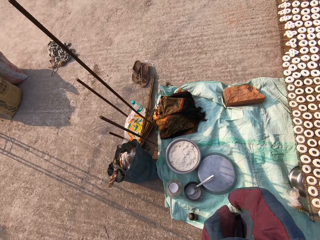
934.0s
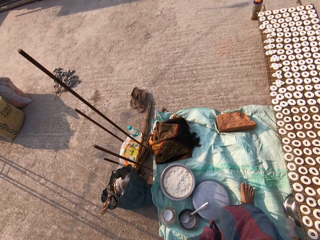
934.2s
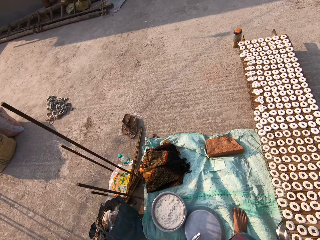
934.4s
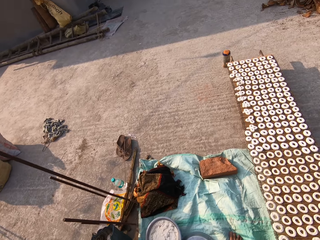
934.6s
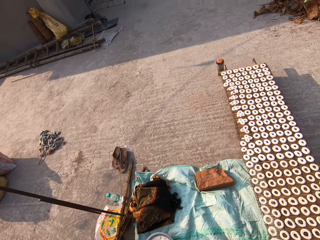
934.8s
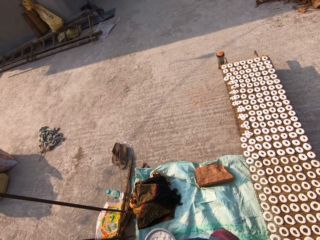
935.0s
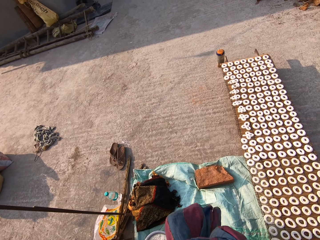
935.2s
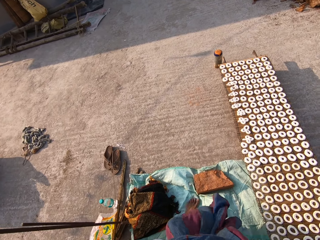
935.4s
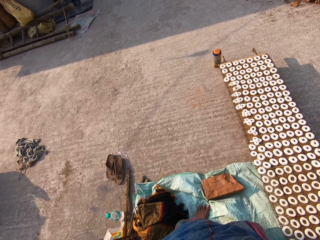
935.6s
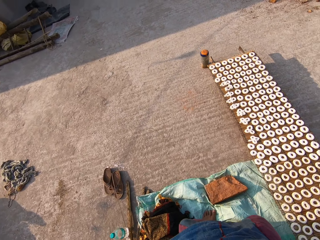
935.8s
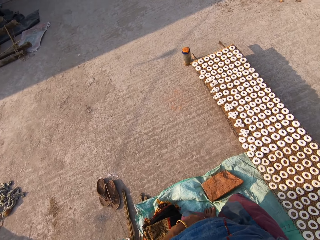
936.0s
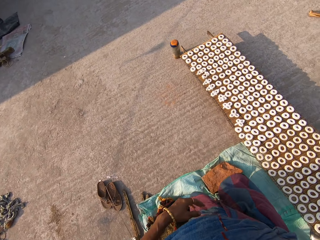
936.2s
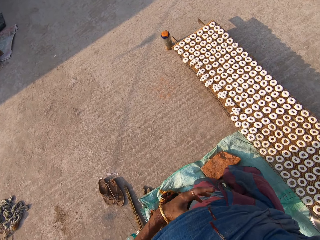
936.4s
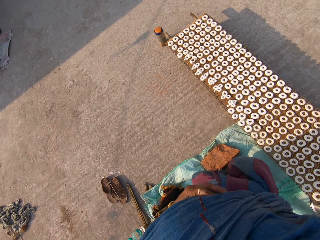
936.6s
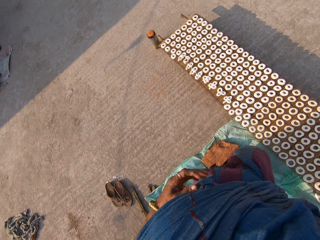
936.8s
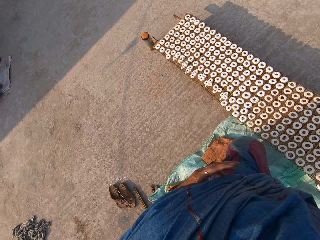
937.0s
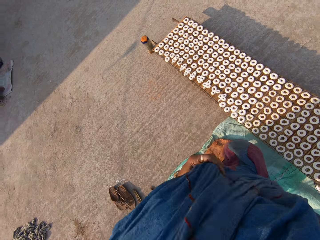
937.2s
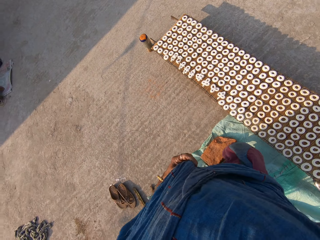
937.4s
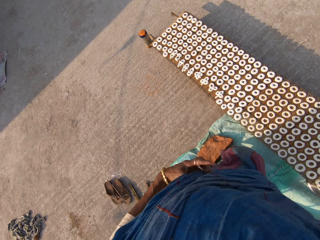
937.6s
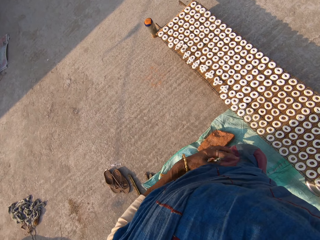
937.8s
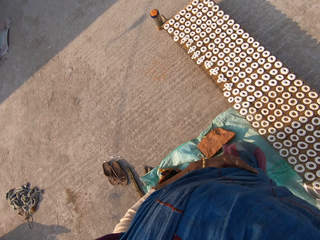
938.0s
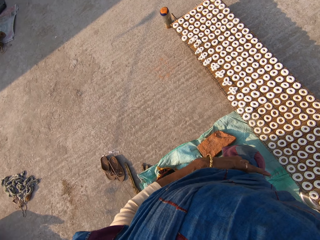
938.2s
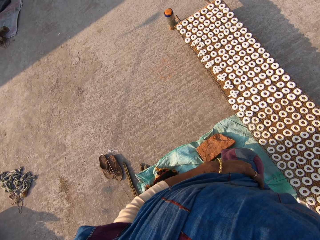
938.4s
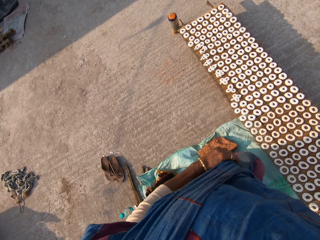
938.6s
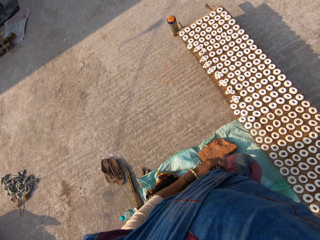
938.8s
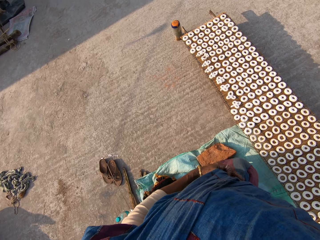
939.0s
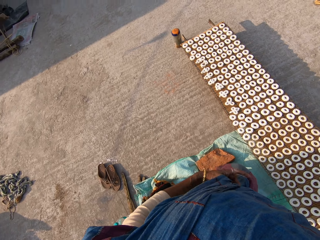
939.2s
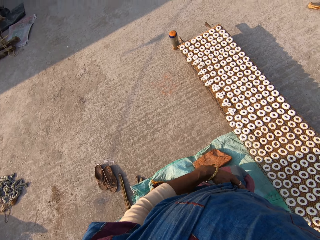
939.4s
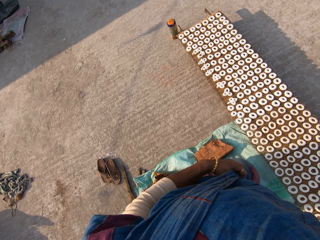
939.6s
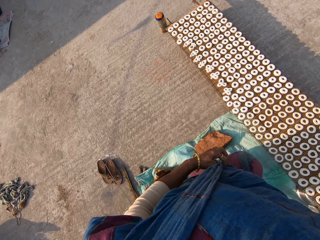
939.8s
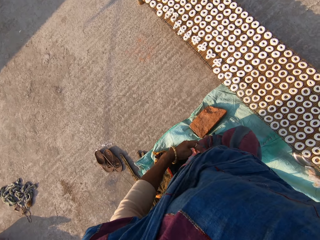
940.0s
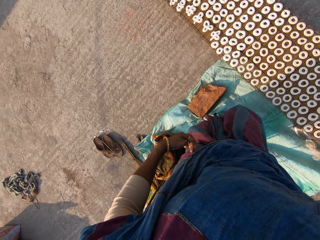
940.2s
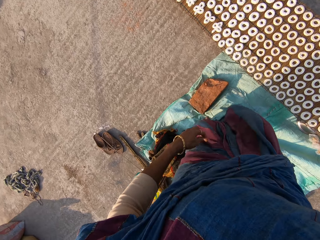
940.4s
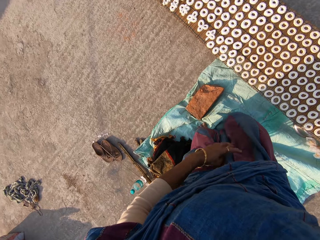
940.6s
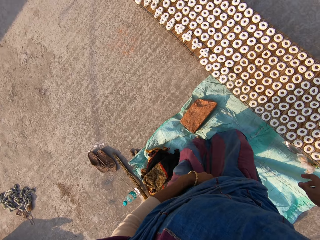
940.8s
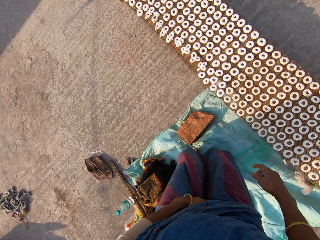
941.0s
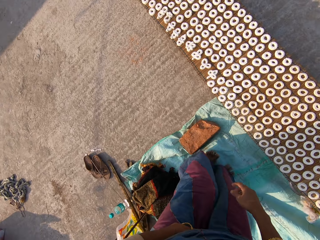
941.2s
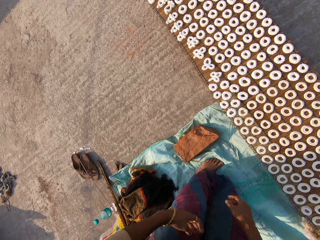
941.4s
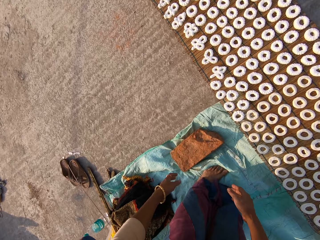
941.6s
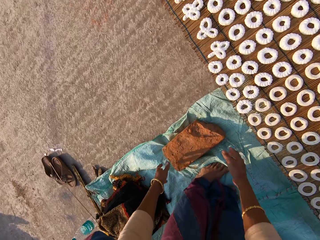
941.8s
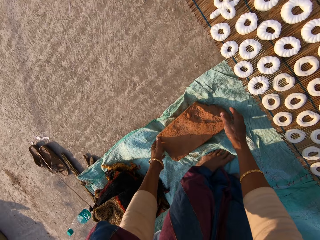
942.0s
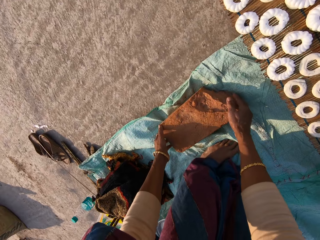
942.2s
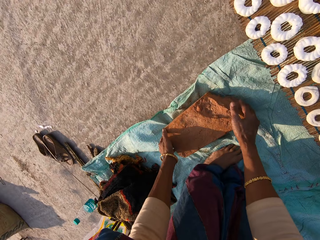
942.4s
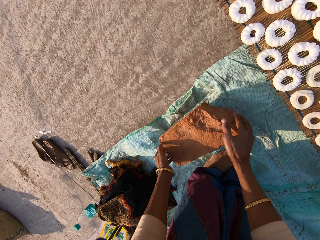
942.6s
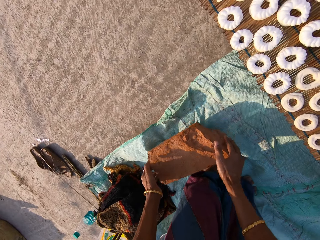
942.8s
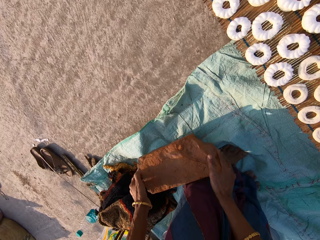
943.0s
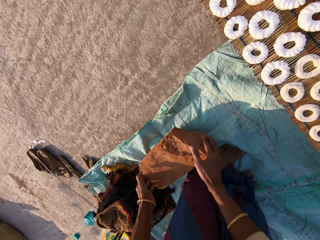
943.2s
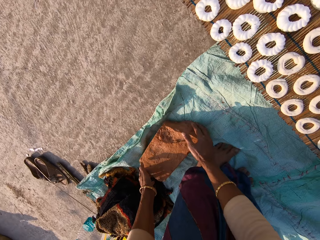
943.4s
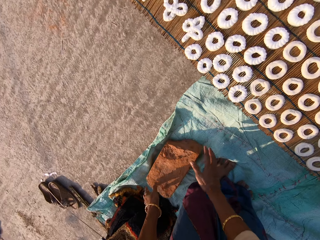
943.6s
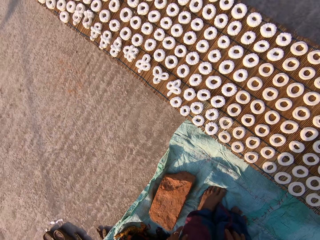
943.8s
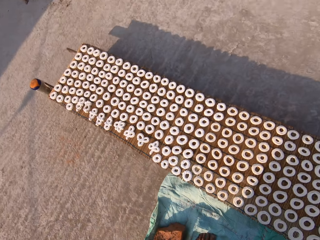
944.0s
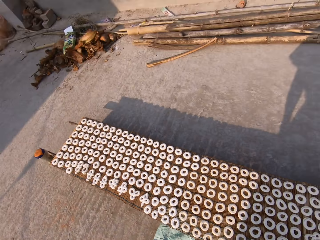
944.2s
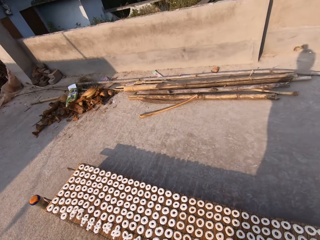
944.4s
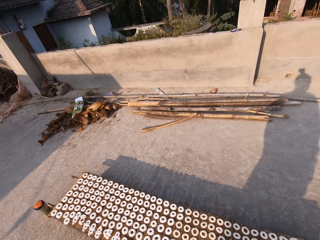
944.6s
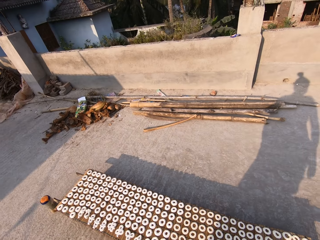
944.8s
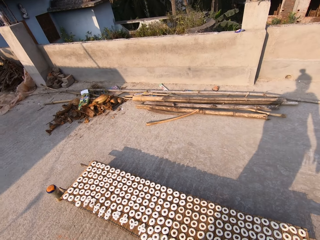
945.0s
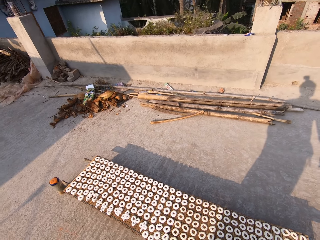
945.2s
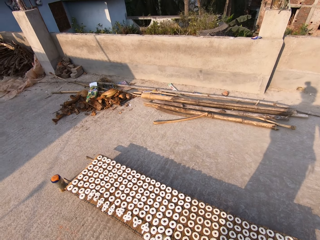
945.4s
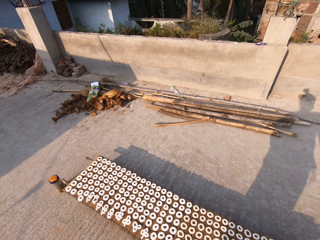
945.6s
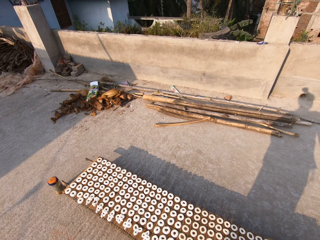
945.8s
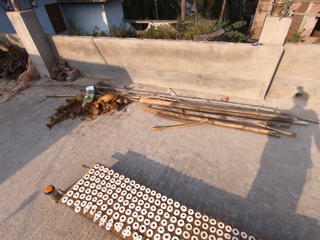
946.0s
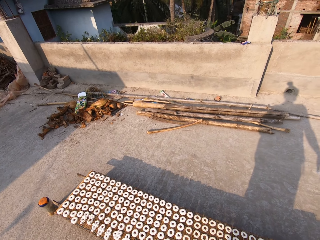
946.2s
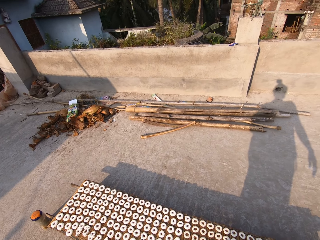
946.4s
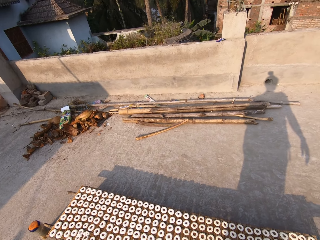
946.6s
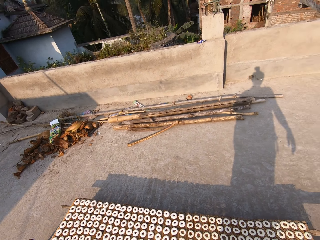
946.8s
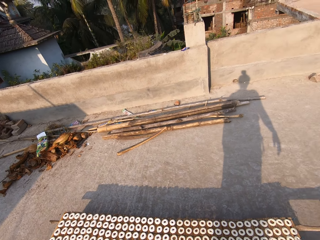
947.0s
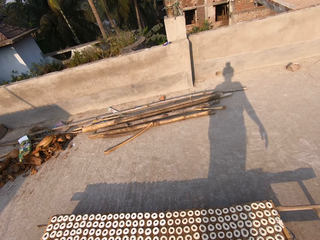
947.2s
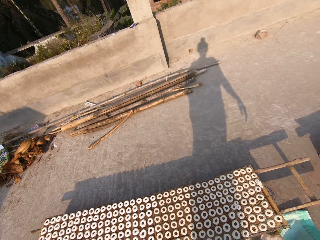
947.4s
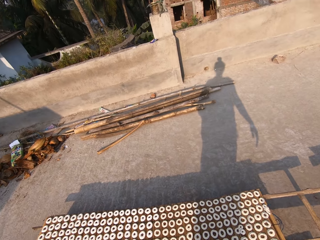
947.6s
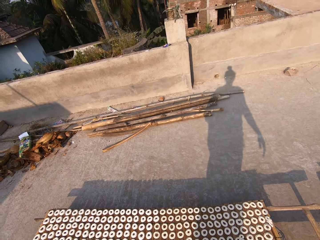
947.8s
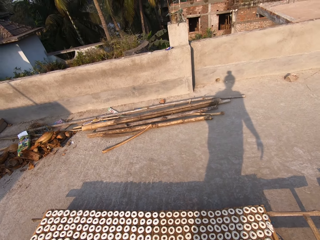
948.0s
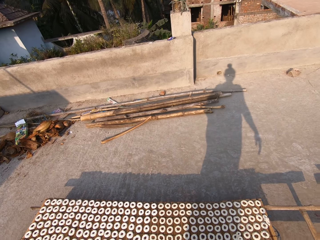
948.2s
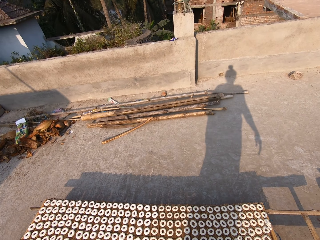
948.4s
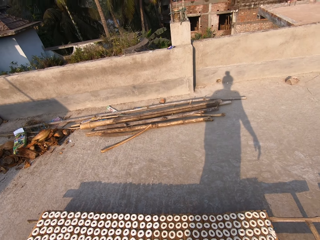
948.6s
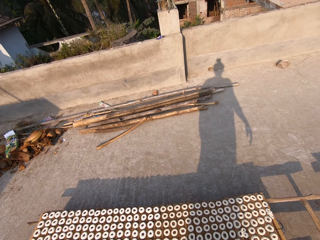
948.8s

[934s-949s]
The camera wearer walks on the sack on the floor. She stares at donuts on the table. She adjusts her cloth with her left hand. She touches her clothes. She removes her left hand from her cloth. She carries a stone from the sack on the ground with both hands. She places the stone on the sack on the ground with both hands. She stares around the veranda.

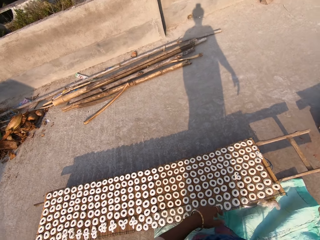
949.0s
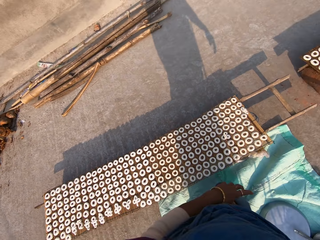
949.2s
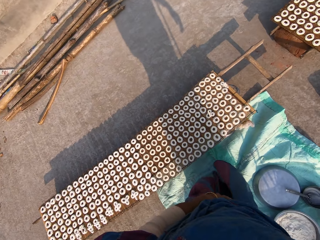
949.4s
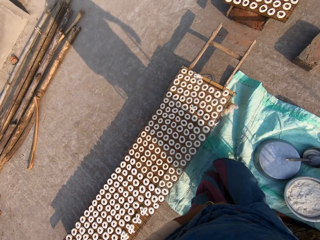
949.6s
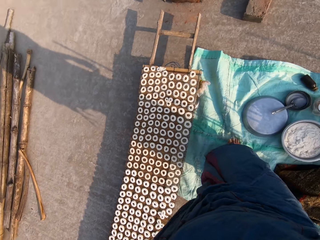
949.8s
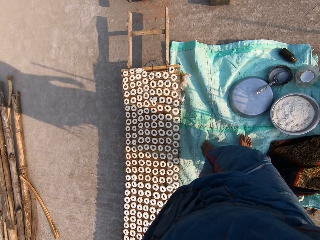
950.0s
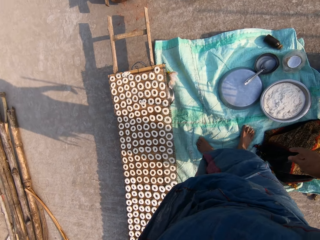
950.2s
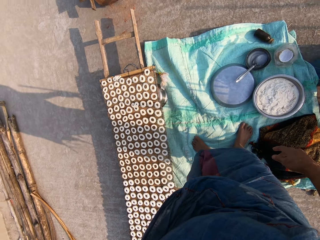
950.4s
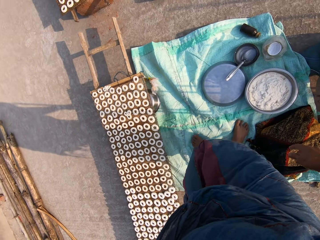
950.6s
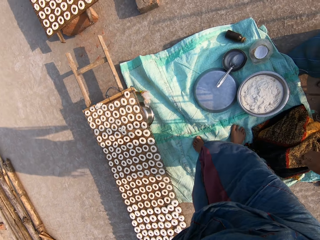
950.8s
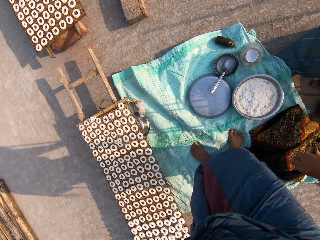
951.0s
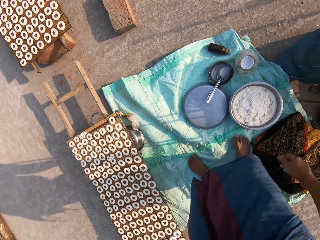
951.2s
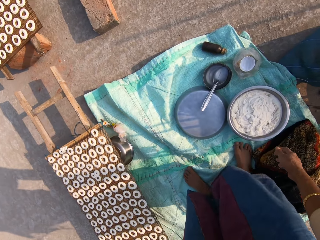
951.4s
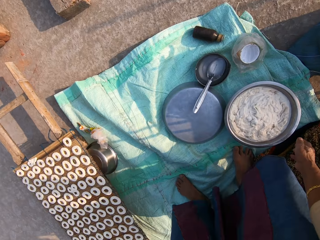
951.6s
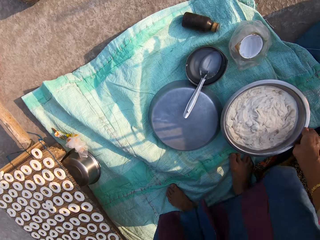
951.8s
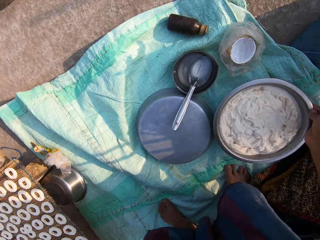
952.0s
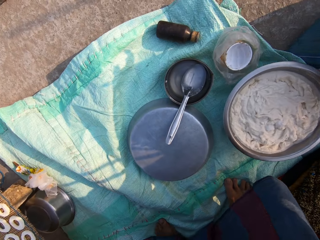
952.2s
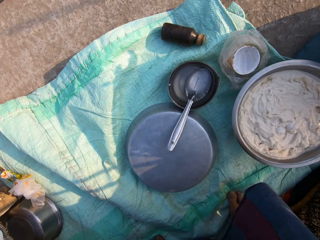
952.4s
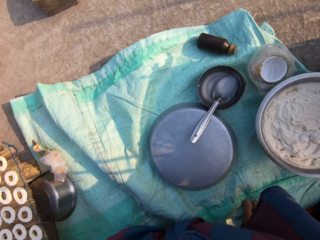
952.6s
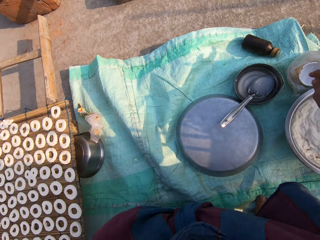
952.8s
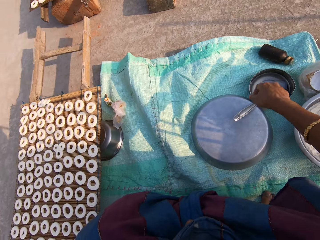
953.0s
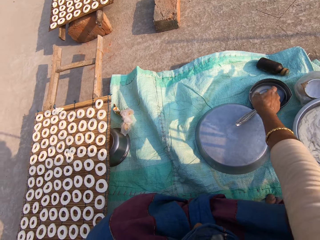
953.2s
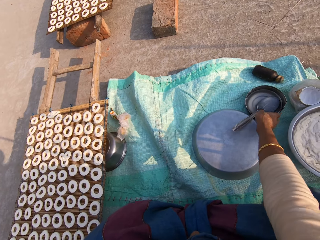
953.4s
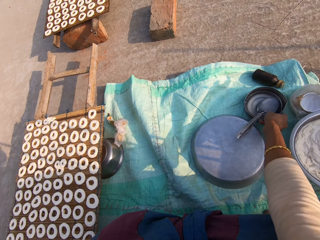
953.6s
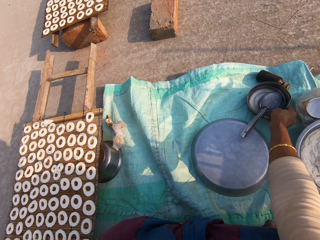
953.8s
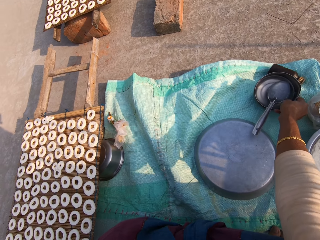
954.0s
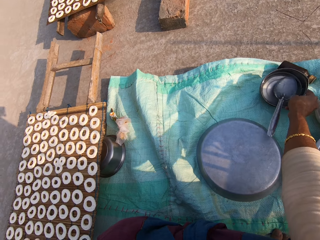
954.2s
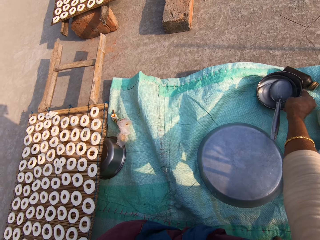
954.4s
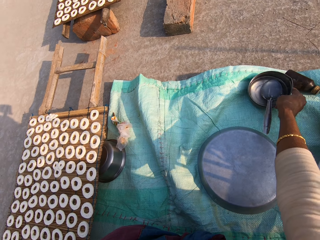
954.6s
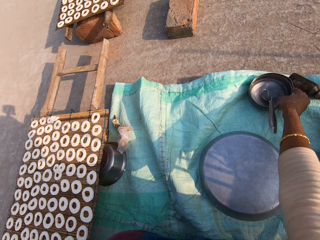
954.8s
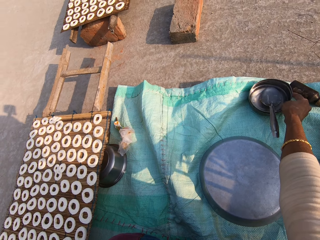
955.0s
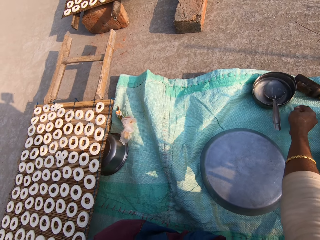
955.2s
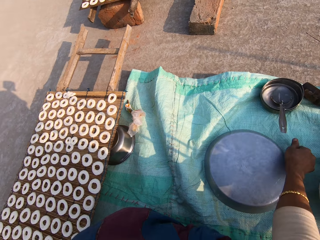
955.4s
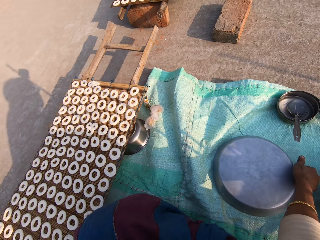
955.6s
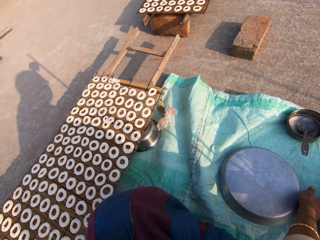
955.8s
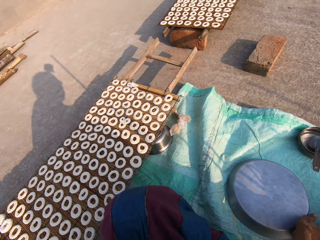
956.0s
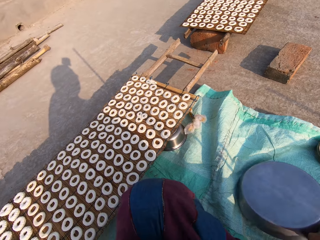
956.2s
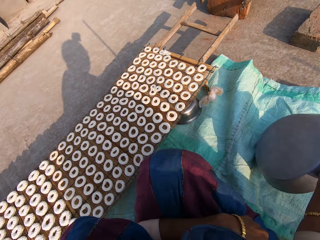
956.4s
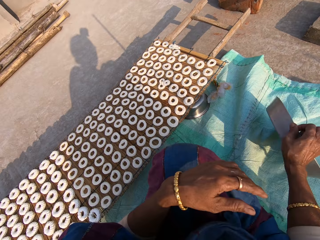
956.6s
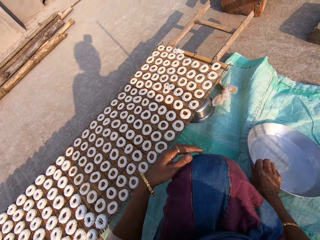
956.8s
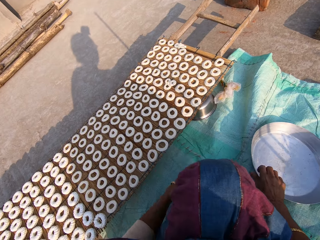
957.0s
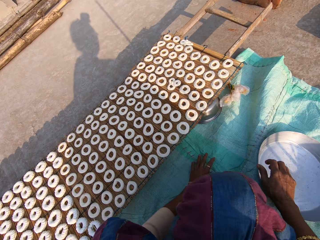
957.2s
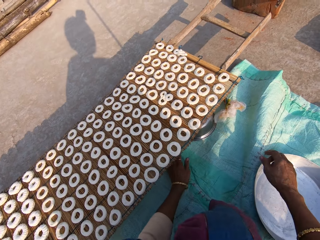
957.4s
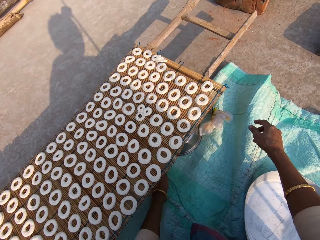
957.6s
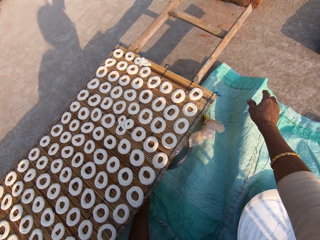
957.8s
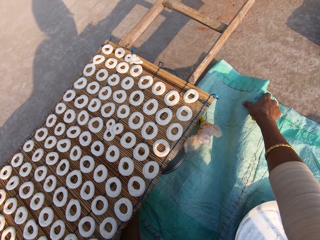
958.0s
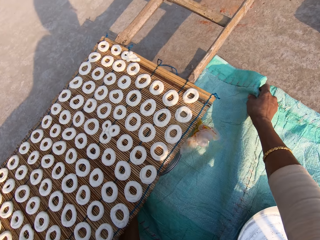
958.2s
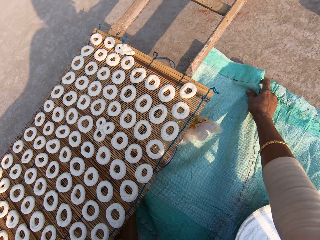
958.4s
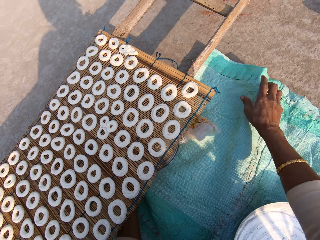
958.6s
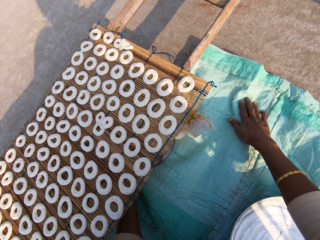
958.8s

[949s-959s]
The camera wearer moves a stainless bowl of muruku on the sack on the ground with her right hand. She moves the bowl of water on the sack on the ground with her right hand. She removes her right hand from the bowl of water on the sack on the ground. She turns a stainless bowl on the sack on the ground with her right hand. She removes her right hand from the stainless bowl on the sack on the ground. She places her left hand on the sack on the ground. She adjusts the sack on the ground with her right hand.
